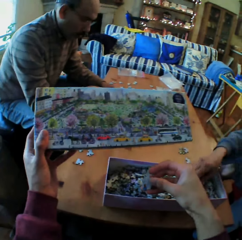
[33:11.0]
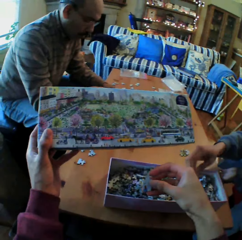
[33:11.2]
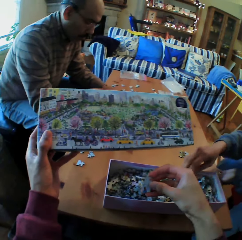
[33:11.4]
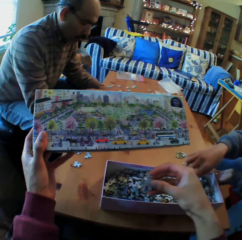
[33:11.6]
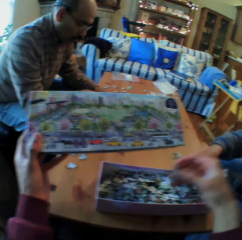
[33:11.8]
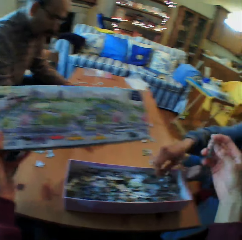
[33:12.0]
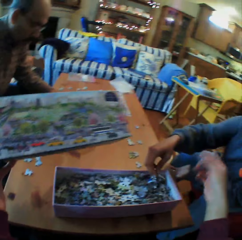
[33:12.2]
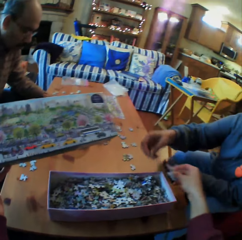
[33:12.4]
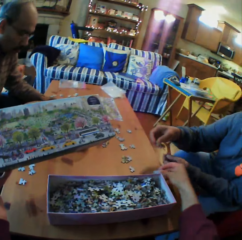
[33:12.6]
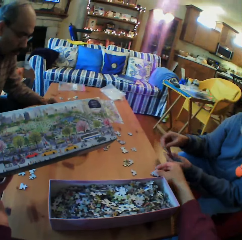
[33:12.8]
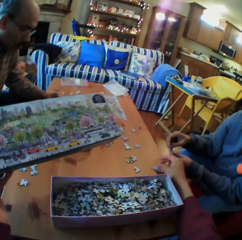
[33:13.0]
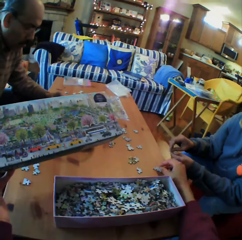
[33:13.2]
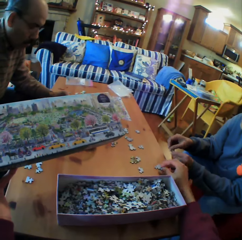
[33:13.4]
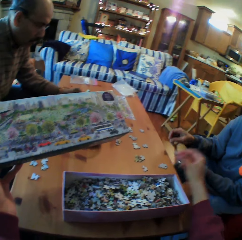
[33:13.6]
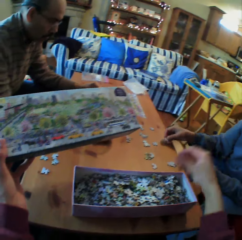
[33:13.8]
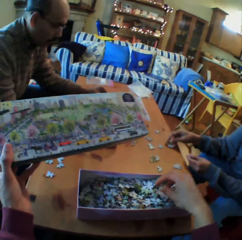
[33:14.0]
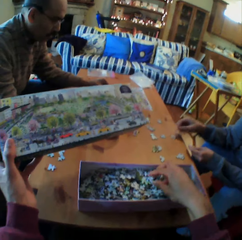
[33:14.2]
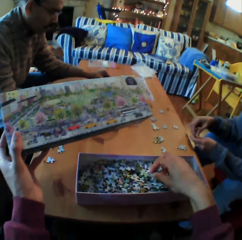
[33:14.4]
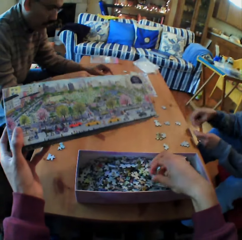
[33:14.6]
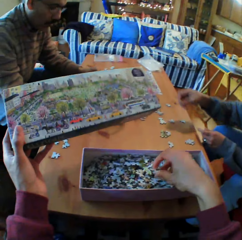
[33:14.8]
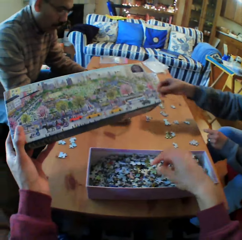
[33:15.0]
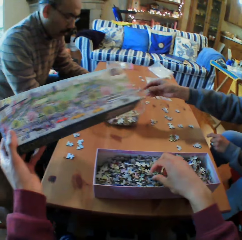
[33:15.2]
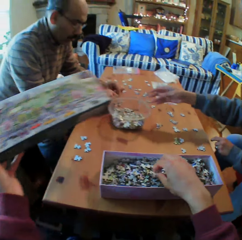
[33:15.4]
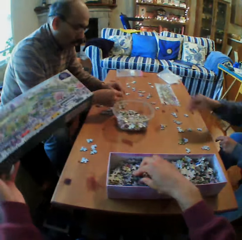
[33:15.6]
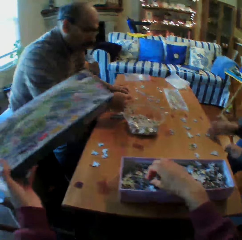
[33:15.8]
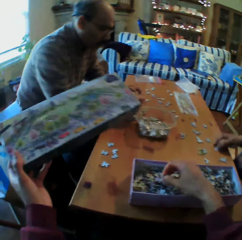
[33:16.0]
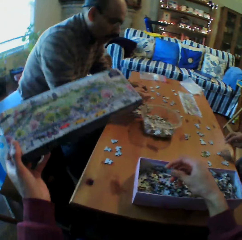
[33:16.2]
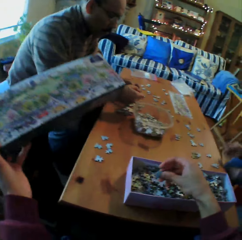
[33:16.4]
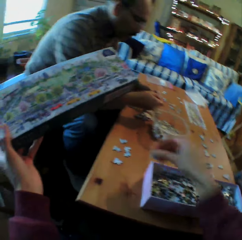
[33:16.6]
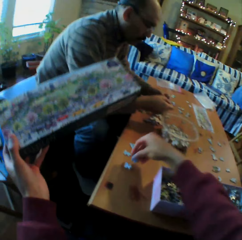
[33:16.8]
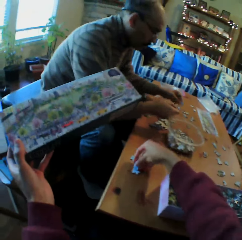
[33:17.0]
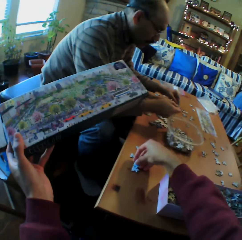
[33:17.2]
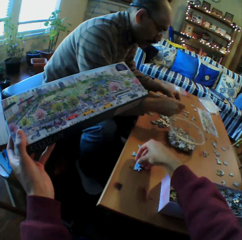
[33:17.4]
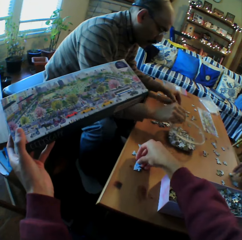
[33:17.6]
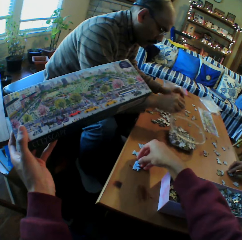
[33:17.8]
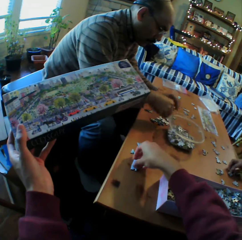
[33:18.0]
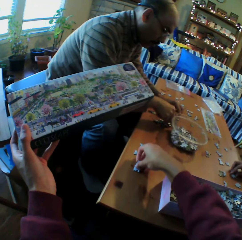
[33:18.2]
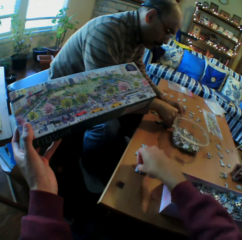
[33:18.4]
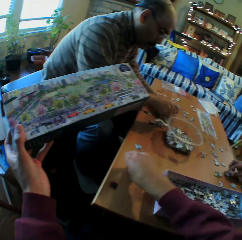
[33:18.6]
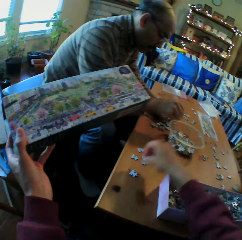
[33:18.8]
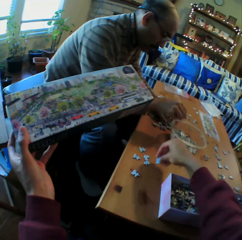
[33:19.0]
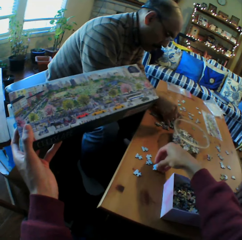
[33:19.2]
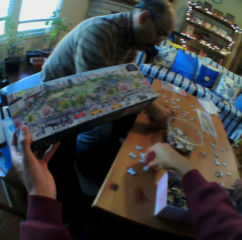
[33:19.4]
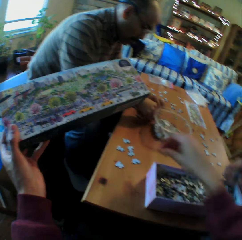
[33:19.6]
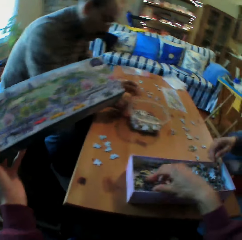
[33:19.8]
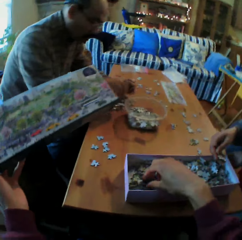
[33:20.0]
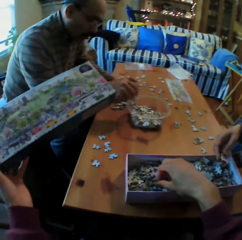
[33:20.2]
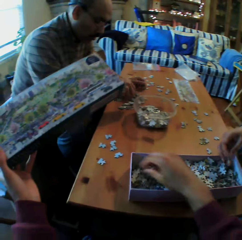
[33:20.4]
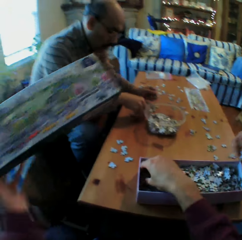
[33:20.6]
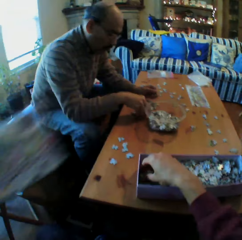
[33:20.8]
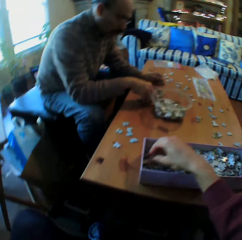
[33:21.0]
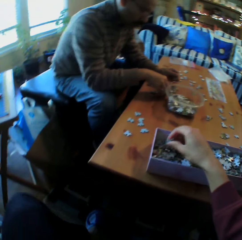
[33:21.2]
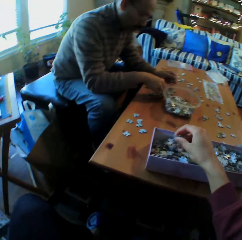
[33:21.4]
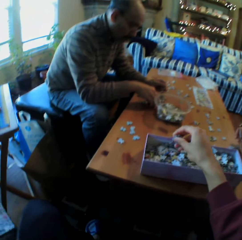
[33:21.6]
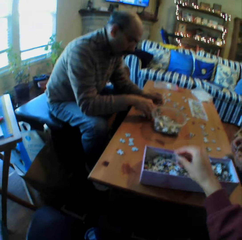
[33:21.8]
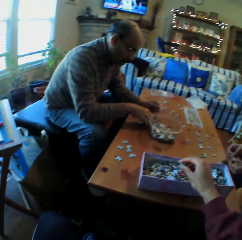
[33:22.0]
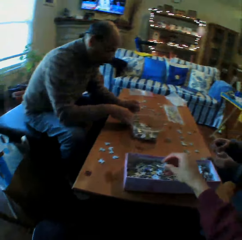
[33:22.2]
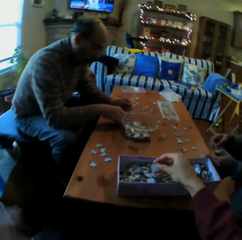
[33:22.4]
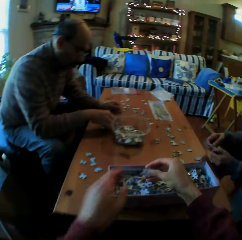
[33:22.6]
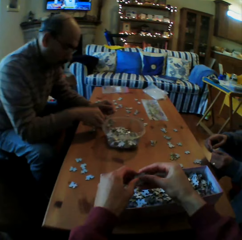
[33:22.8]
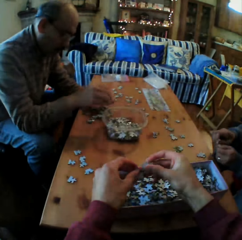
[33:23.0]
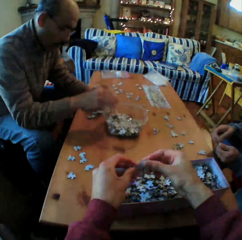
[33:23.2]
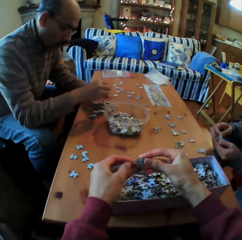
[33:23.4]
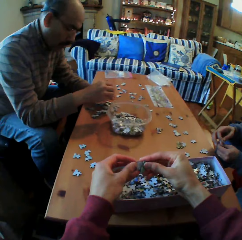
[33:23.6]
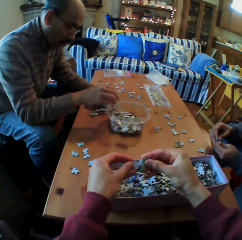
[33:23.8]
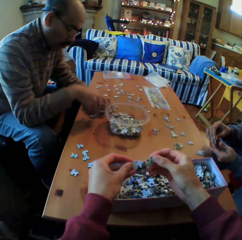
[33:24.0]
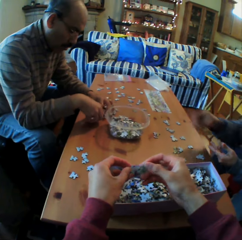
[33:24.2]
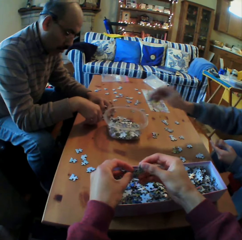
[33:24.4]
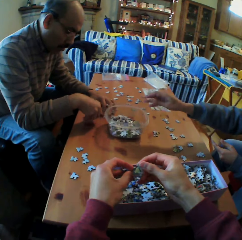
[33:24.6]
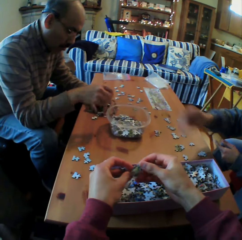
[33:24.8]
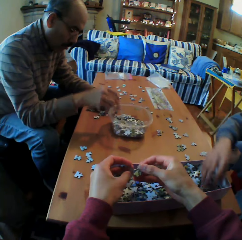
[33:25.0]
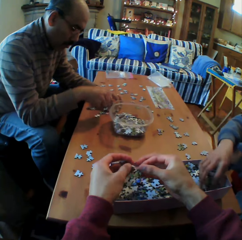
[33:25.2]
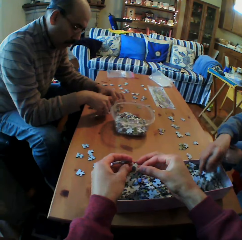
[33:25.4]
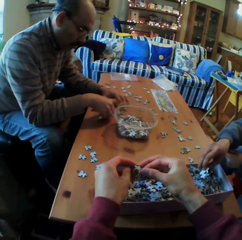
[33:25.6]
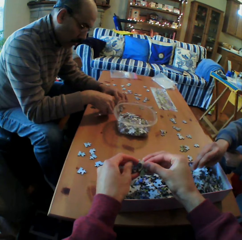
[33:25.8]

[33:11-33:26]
The camera wearer puts the Jenga piece on the table. They look at the picture. They pick up the Jenga piece in the box. They pick up the Jenga pieces from the table. A person puts puzzle pieces in a container. The camera wearer picks up the Jenga piece in the box. They put the box down. They pick up the Jenga piece in the box. They look at the Jenga pieces.

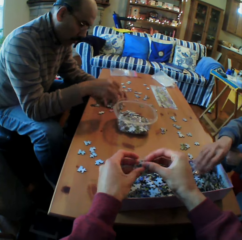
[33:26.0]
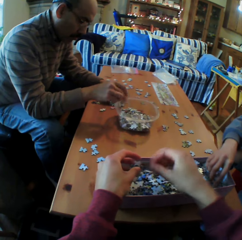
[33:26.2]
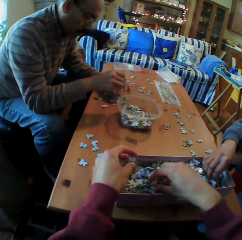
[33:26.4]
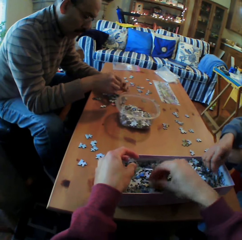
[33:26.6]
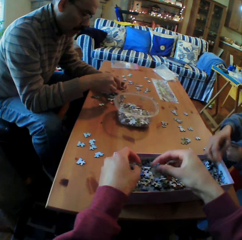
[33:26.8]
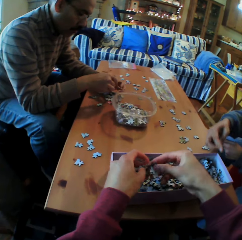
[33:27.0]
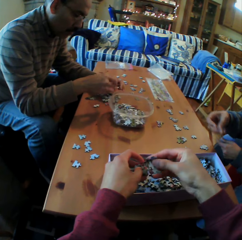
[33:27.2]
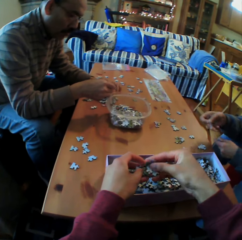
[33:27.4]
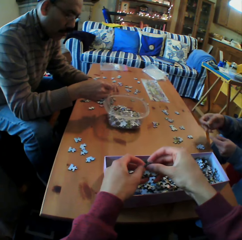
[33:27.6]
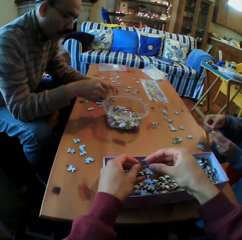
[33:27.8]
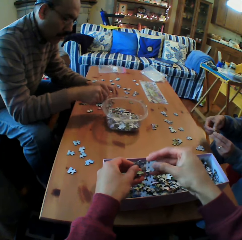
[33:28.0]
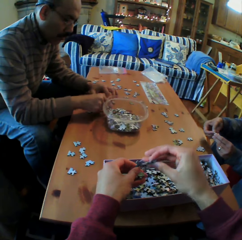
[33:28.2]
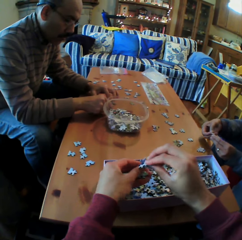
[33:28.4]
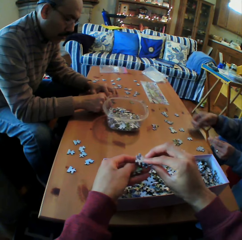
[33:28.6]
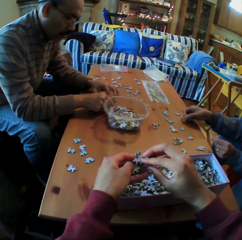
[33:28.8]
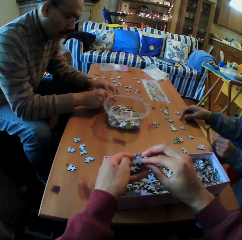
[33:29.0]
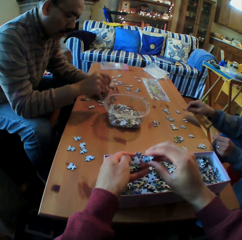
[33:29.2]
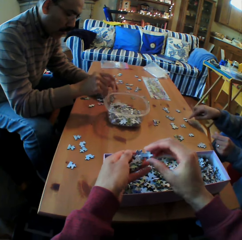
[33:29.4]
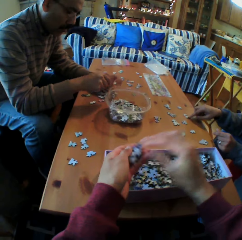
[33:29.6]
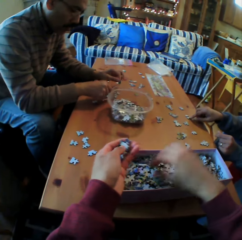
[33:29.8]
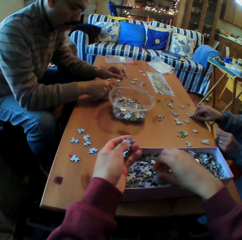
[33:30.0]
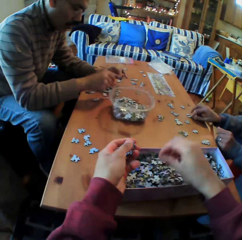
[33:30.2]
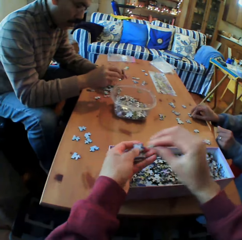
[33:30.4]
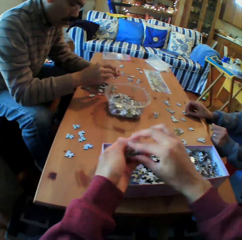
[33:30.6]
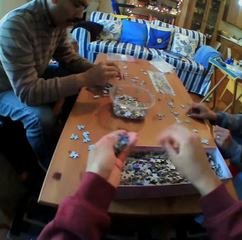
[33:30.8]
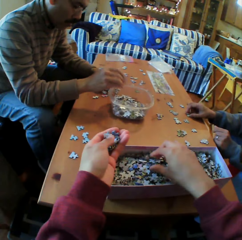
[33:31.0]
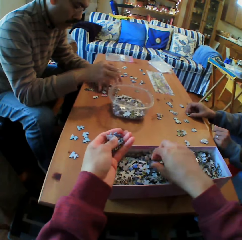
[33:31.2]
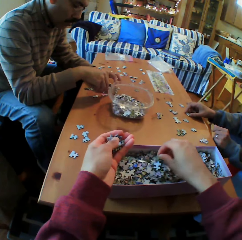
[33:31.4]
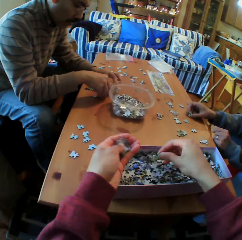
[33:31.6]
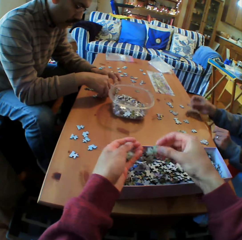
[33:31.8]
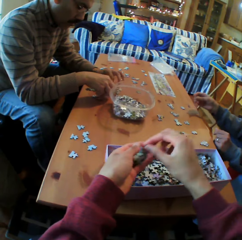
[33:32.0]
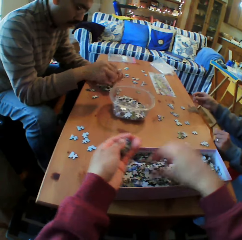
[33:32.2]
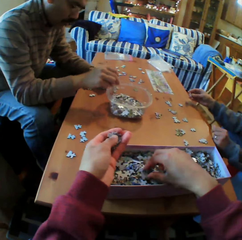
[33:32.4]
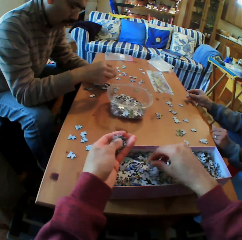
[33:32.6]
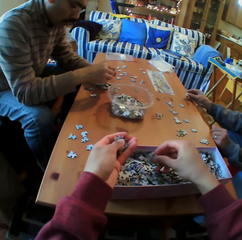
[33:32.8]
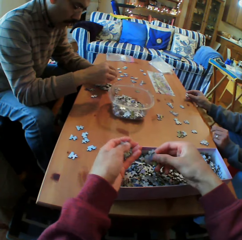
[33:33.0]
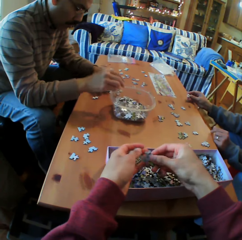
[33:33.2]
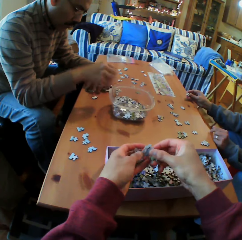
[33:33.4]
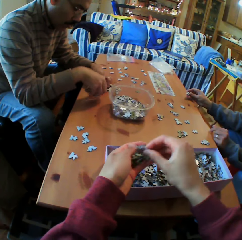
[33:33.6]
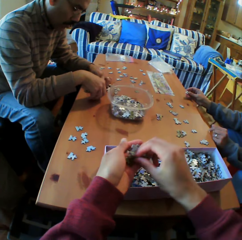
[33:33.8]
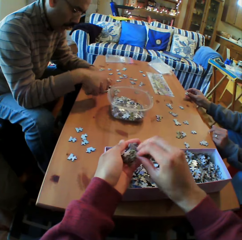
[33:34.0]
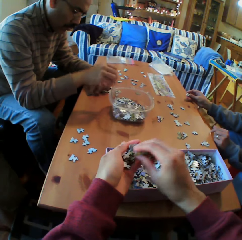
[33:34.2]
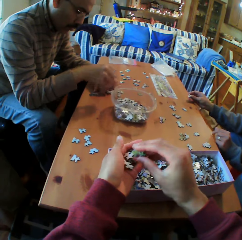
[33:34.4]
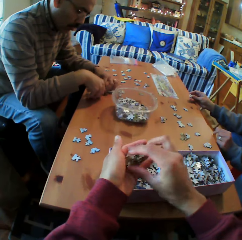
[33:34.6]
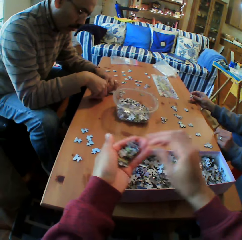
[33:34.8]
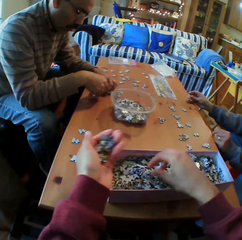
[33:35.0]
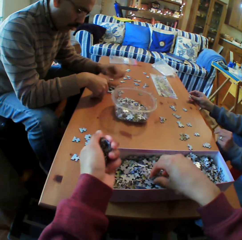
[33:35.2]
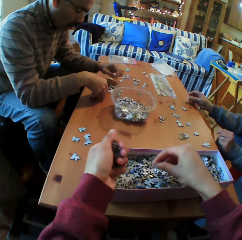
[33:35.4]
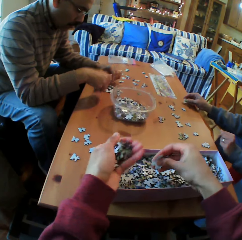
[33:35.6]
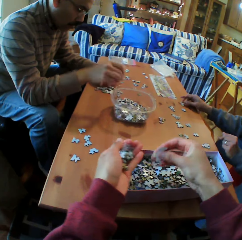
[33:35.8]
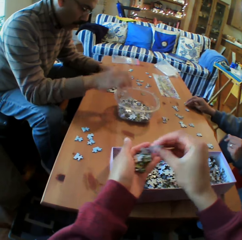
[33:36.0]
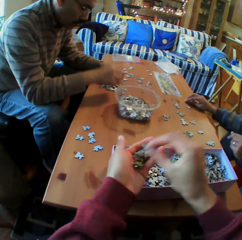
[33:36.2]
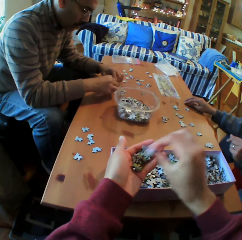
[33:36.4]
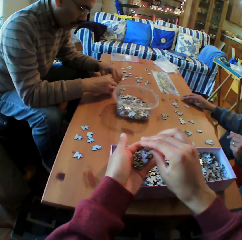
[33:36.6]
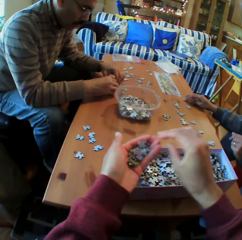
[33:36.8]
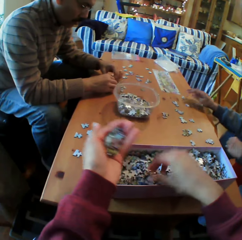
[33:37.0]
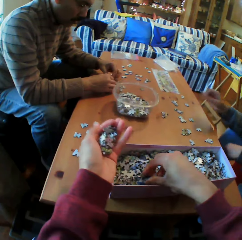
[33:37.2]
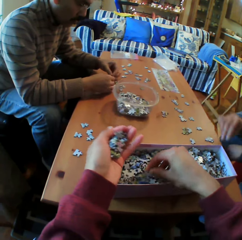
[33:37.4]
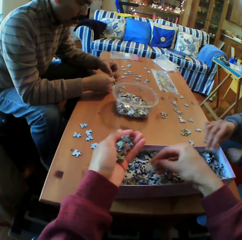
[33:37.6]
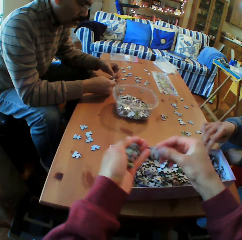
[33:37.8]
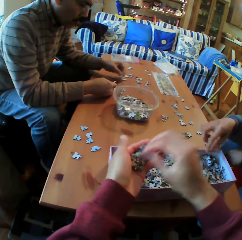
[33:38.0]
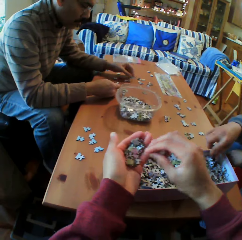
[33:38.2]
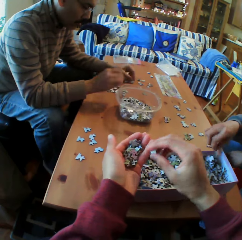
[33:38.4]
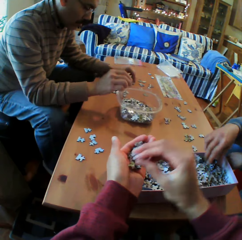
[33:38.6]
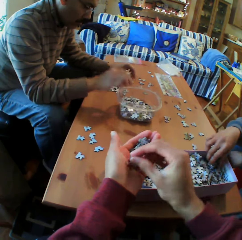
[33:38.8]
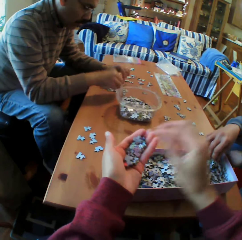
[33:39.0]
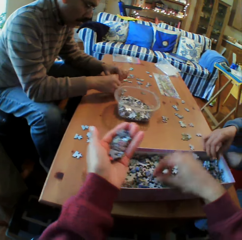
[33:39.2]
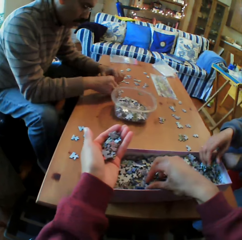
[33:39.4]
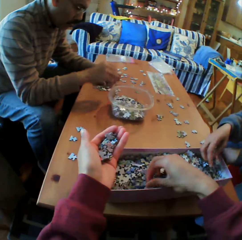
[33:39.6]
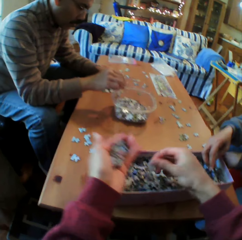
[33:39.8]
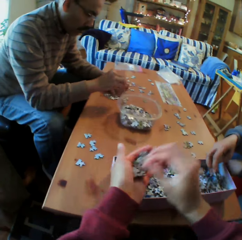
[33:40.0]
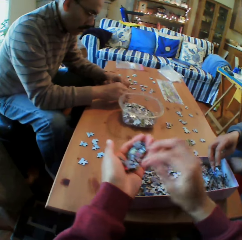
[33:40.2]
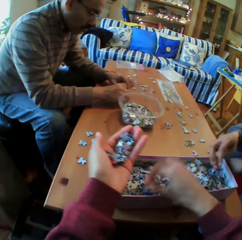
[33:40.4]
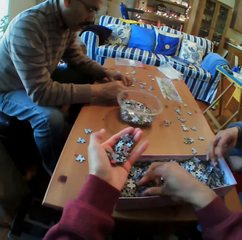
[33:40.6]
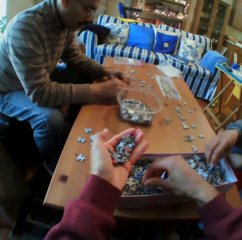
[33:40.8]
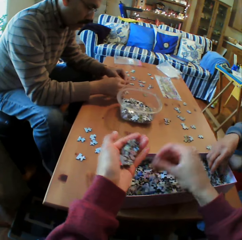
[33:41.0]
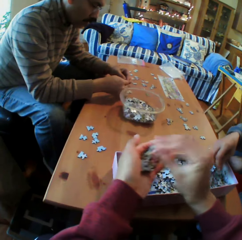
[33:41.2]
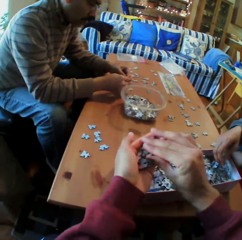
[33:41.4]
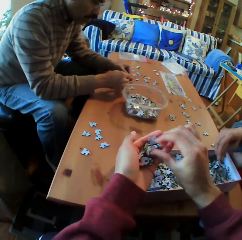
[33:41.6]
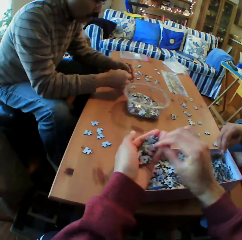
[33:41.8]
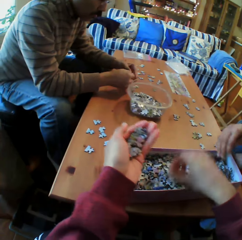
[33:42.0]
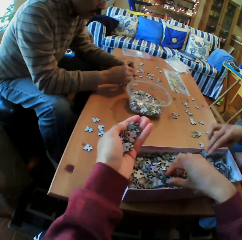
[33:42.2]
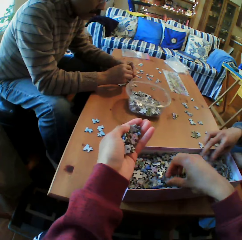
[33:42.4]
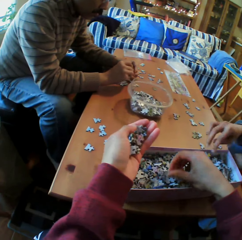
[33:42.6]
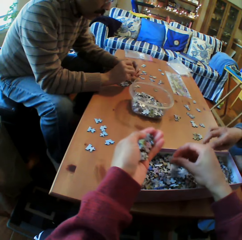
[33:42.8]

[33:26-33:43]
A woman looks at the Jenga pieces. The camera wearer picks up the Jenga piece in the box. A man puts the Jenga pieces in the dish. The camera wearer picks up the Jenga piece in the box. They do it again. A person chooses puzzle pieces. The man puts the Jenga pieces in the dish. The camera wearer picks up the Jenga piece in the box. They do it again. The man puts the Jenga pieces in the dish. The camera wearer picks up the Jenga piece in the box. They do it again. The woman chooses puzzle pieces.
